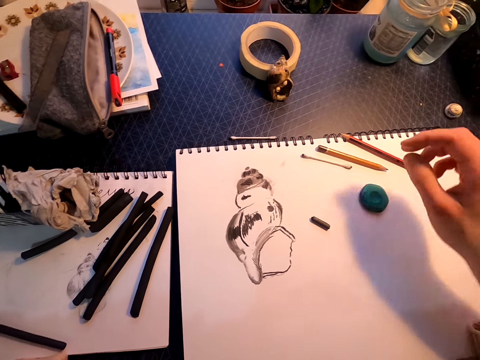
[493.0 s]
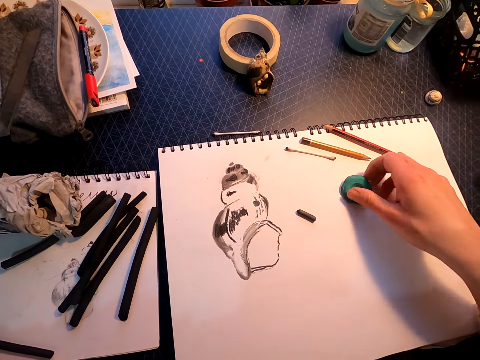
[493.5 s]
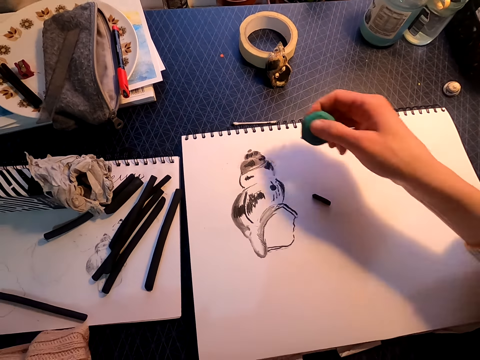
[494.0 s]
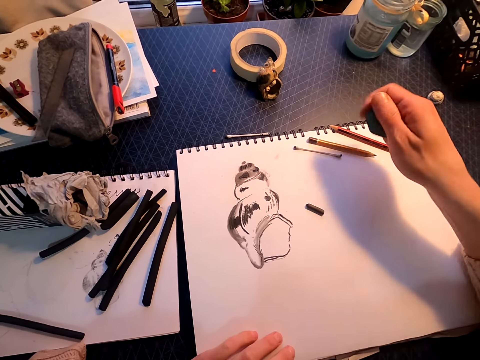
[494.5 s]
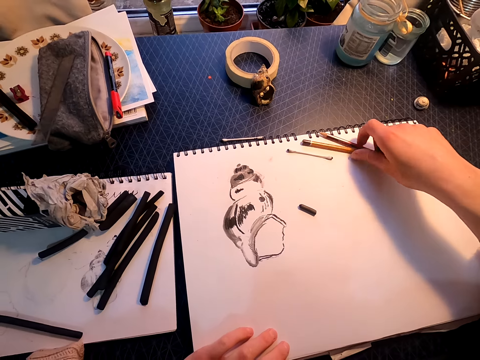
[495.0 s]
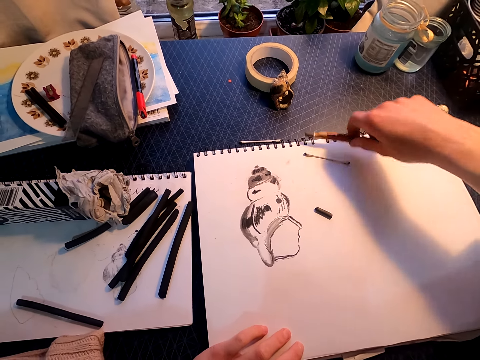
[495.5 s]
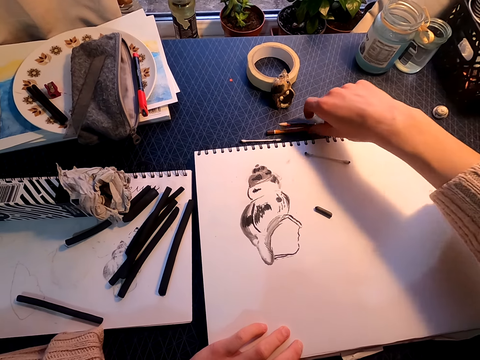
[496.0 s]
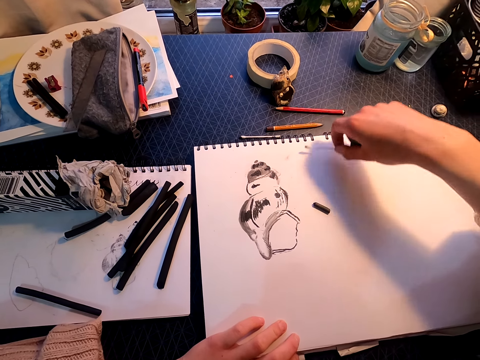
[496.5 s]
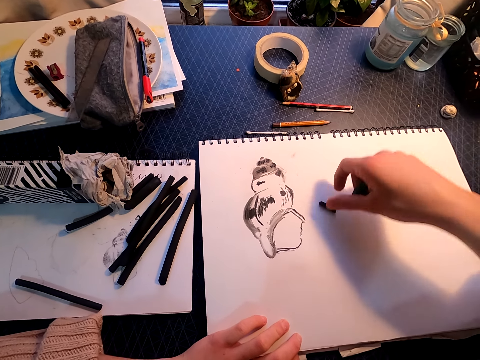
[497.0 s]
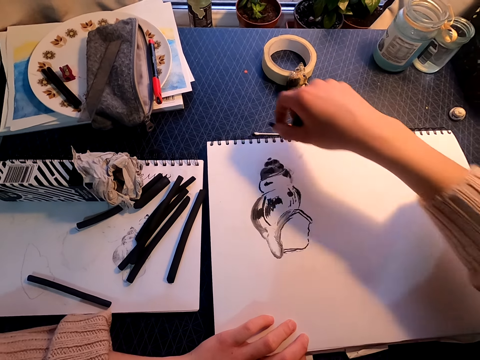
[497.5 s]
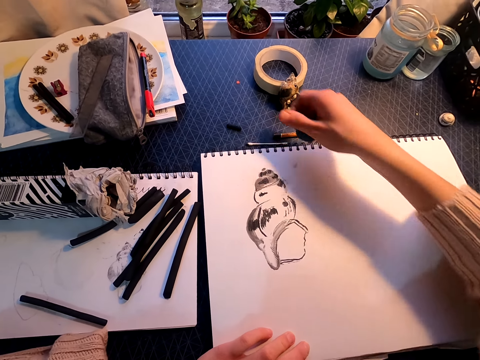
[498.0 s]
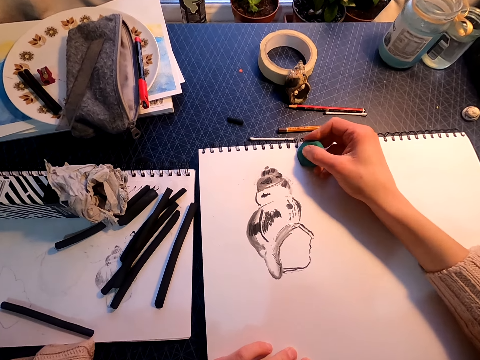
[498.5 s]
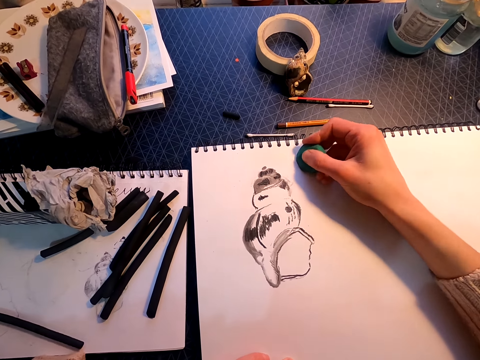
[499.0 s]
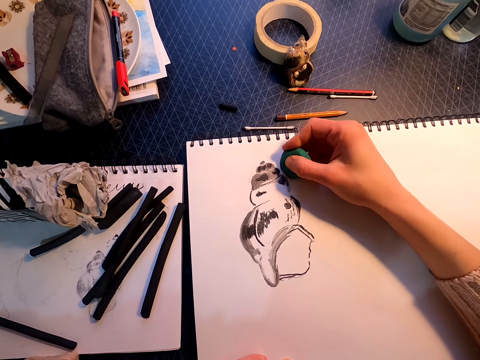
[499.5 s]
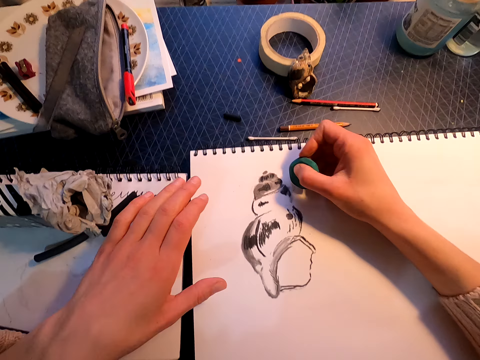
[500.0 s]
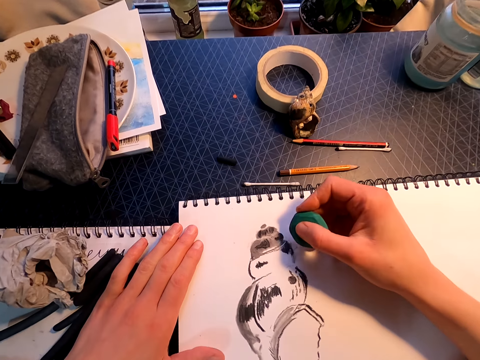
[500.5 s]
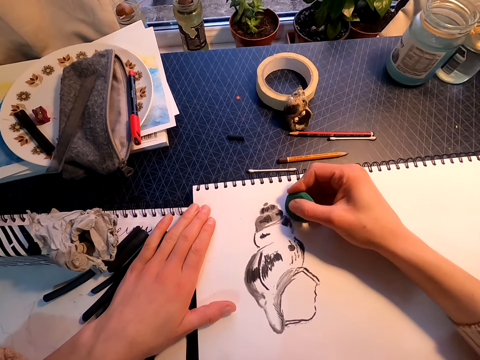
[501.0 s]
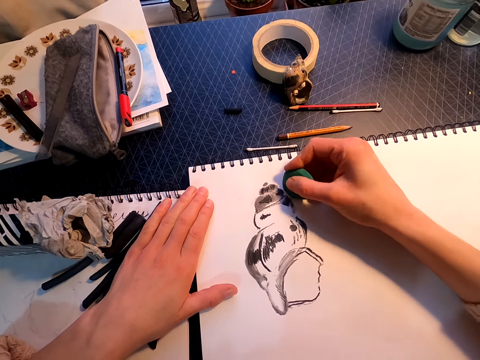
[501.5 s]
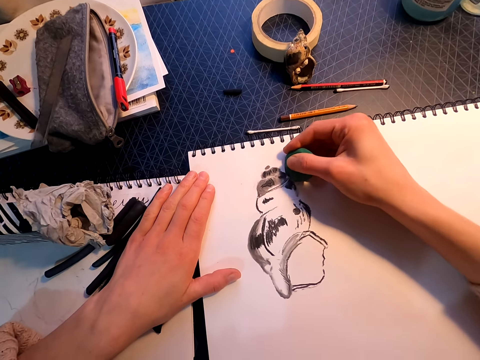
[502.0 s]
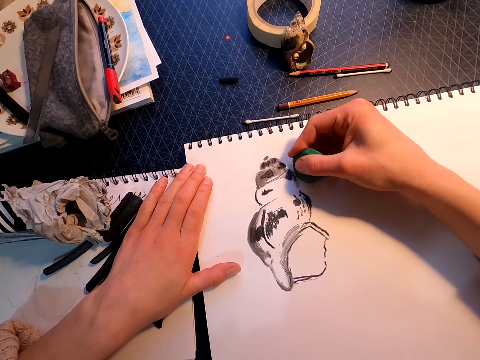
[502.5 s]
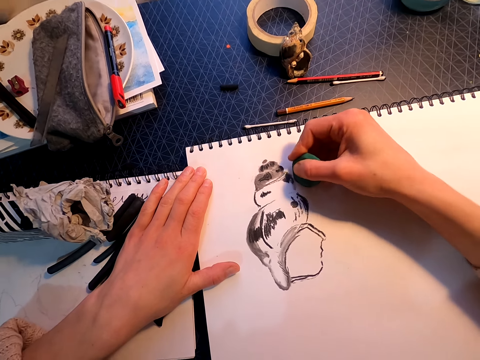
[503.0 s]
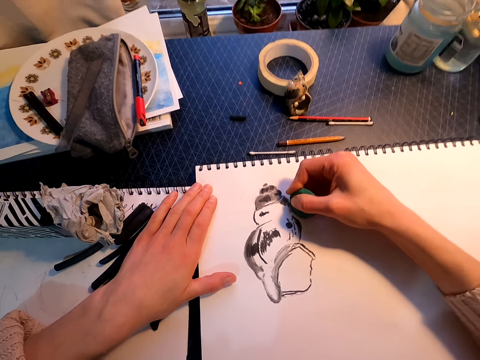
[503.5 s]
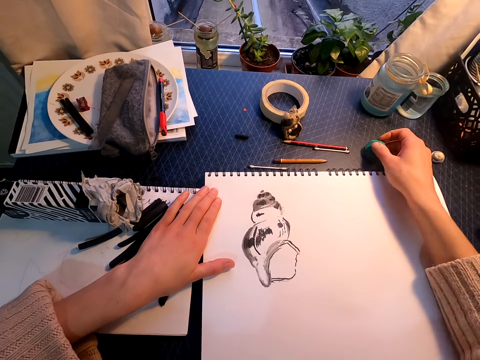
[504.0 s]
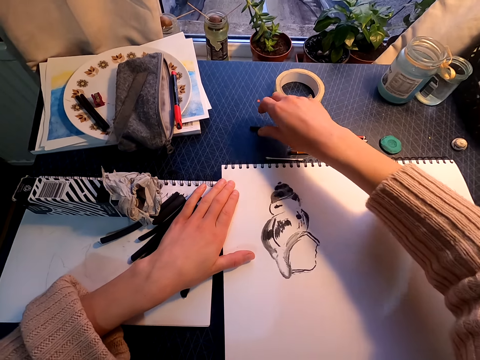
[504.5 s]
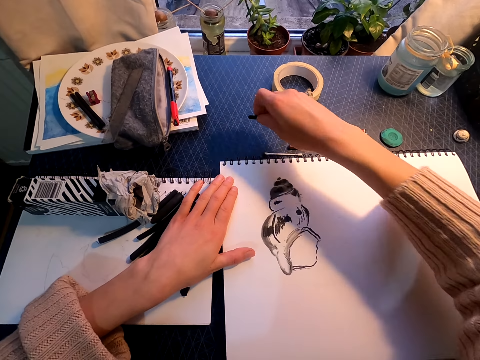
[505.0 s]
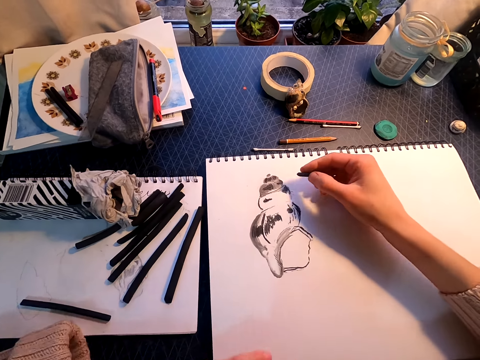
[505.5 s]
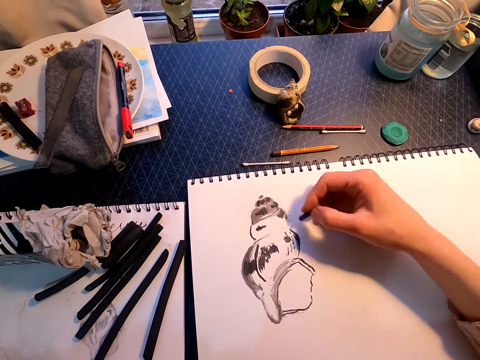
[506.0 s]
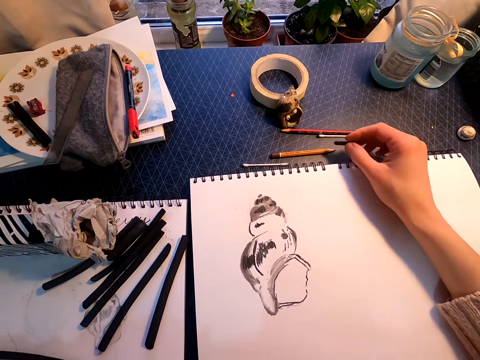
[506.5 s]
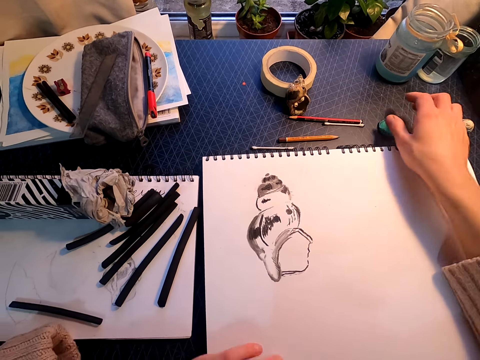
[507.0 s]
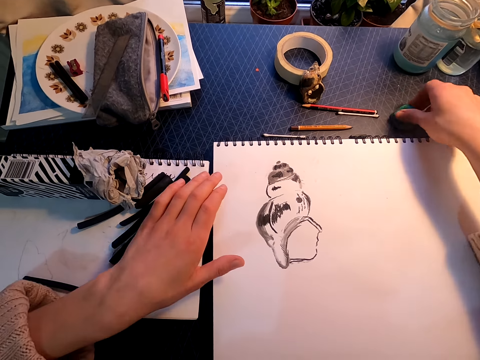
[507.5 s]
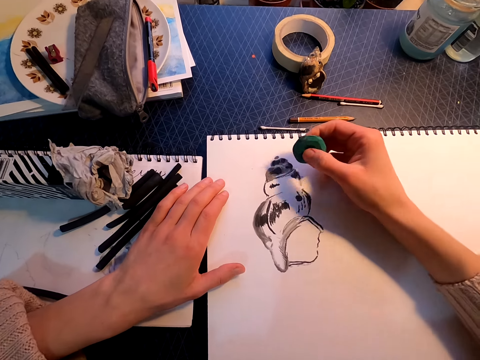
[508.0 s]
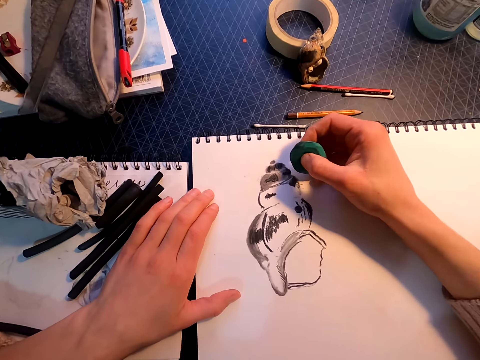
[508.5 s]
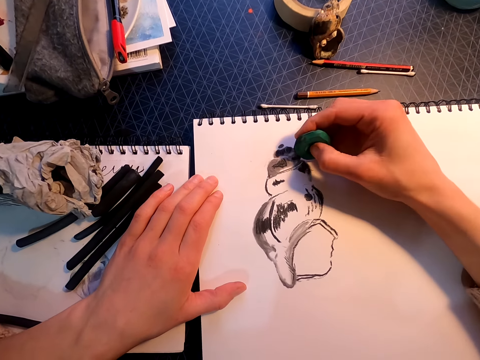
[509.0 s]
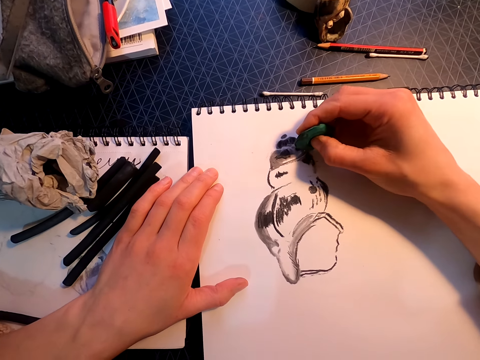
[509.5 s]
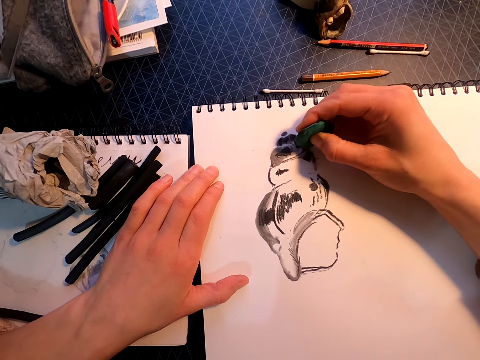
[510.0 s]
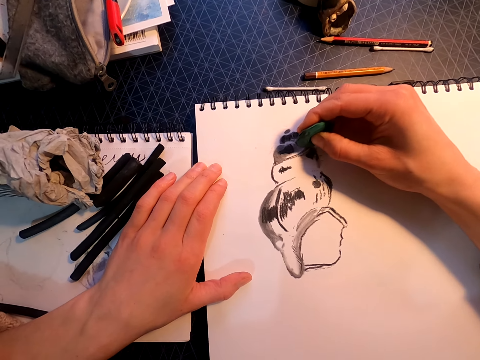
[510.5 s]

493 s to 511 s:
The camera wearer lifts the willow charcoal or vine charcoal. They place the willow charcoal on the drawing book. They pick up a kneaded eraser or rubber. They lift the rubber. They move the pencils from the paper to the table. They pick up the pencil. They place the pencil on the table. They move the cotton ear bud. They move the vine charcoal. They place the willow charcoal on the table. They rub the paper with the kneaded eraser. They put the kneaded eraser on the table. They pick up the vine charcoal. They move the right hand. They put the vine charcoal on the table. They pick up the kneaded eraser. They rub the paper with the kneaded eraser.

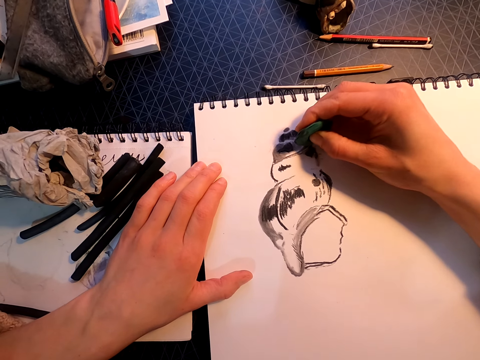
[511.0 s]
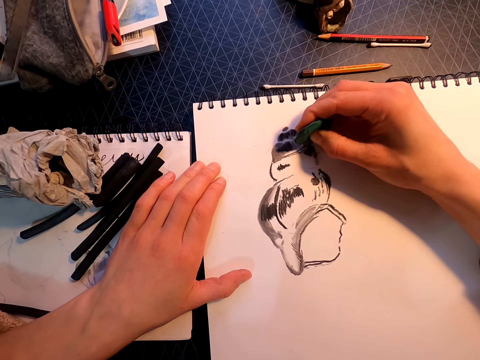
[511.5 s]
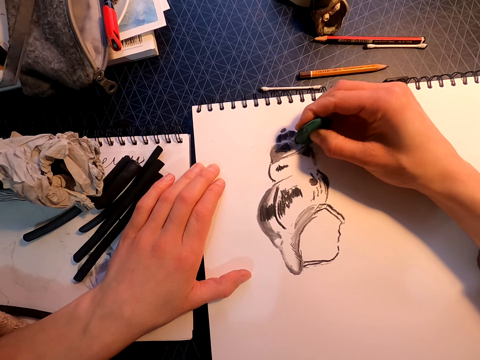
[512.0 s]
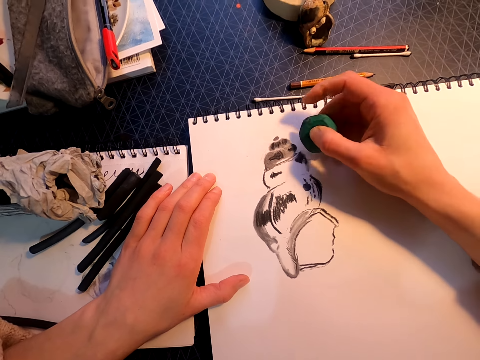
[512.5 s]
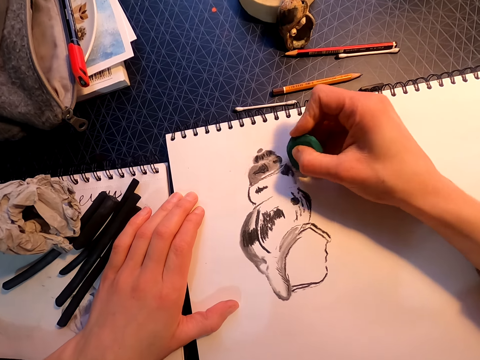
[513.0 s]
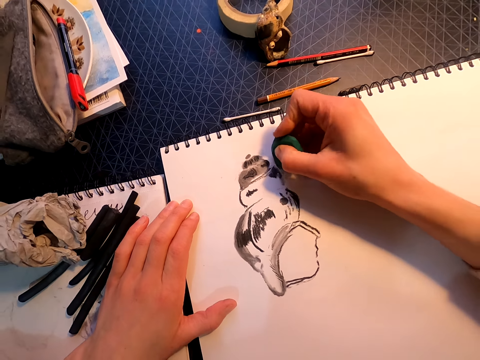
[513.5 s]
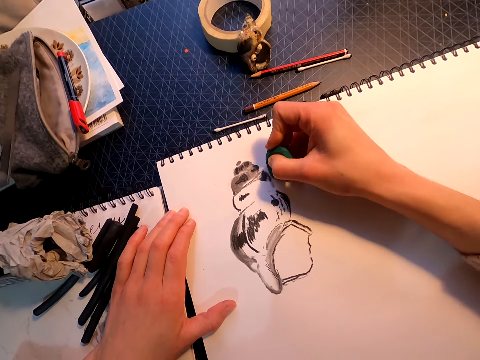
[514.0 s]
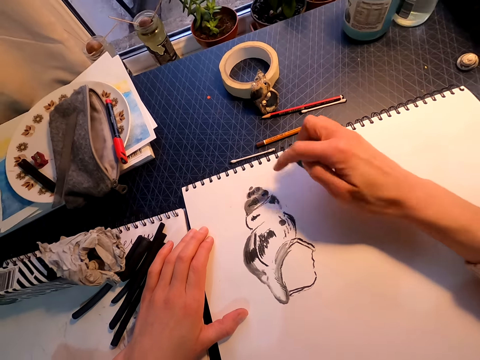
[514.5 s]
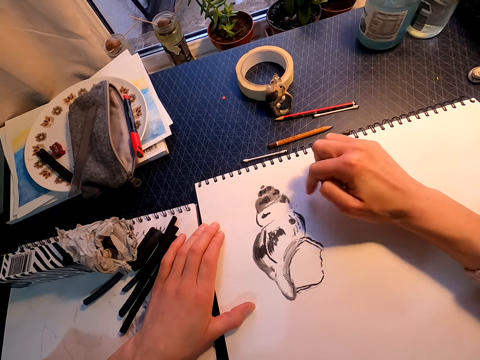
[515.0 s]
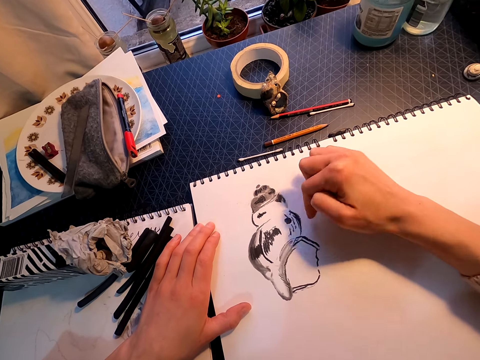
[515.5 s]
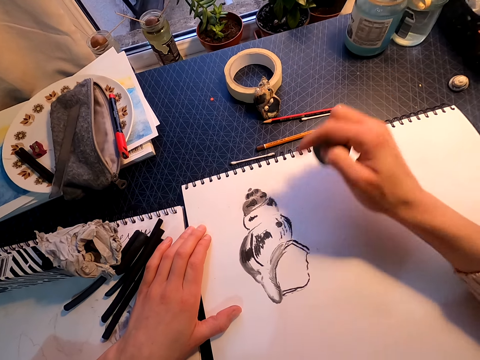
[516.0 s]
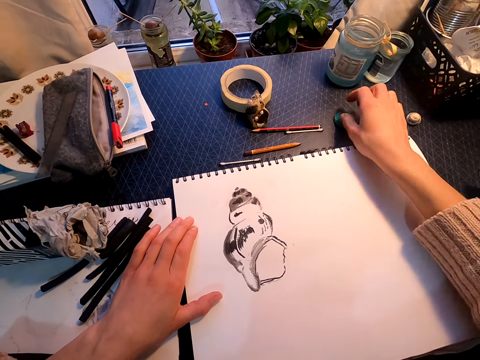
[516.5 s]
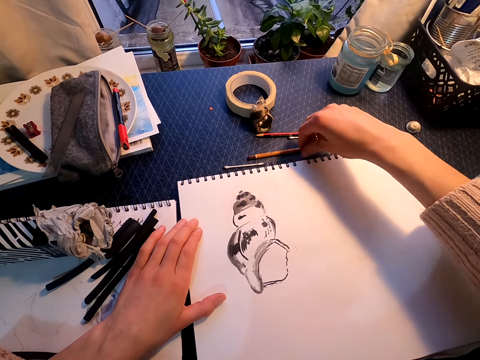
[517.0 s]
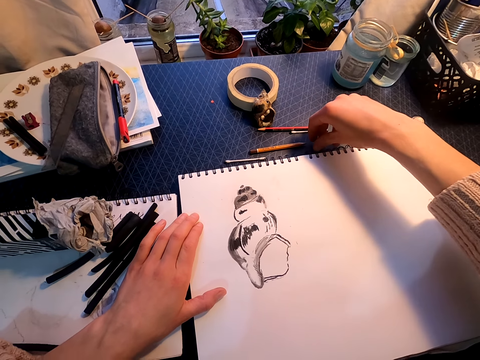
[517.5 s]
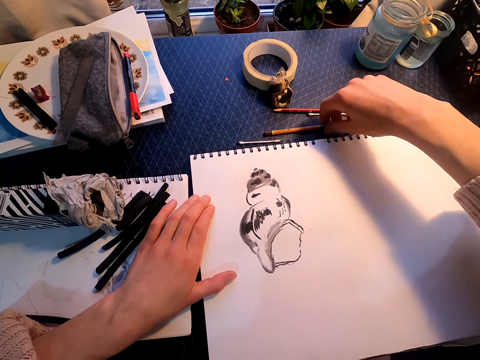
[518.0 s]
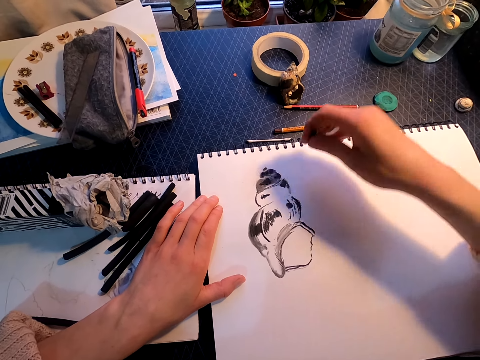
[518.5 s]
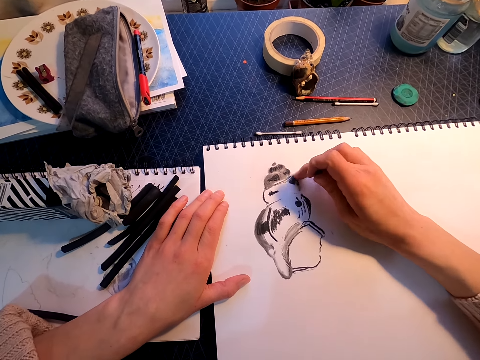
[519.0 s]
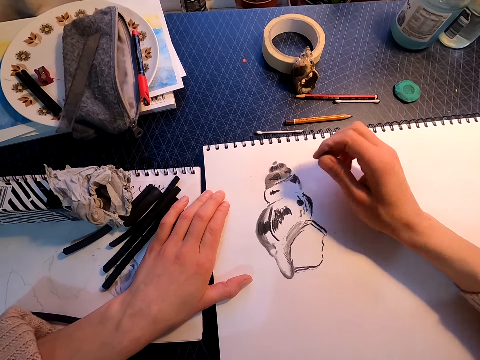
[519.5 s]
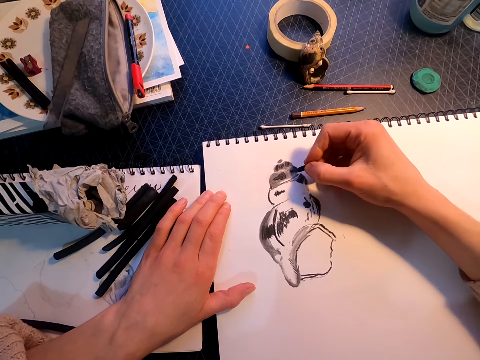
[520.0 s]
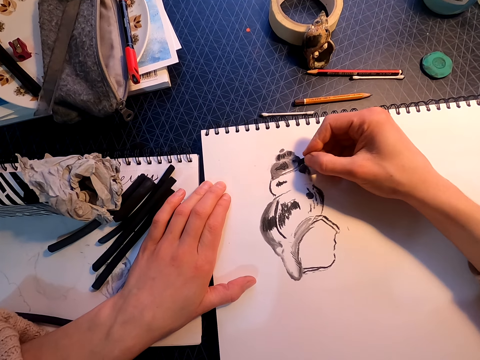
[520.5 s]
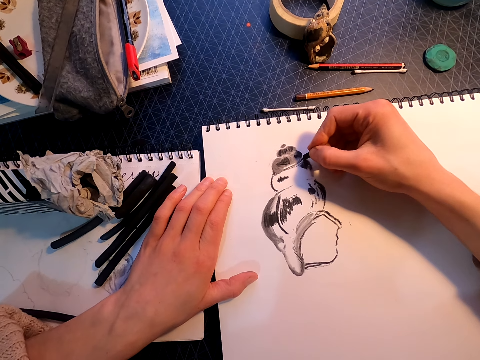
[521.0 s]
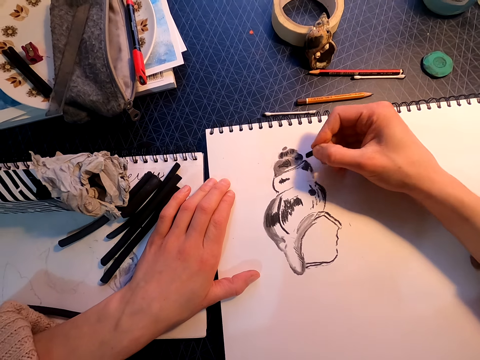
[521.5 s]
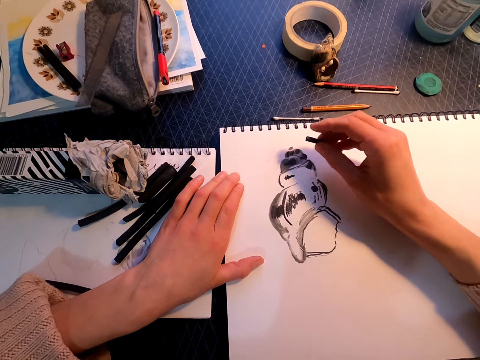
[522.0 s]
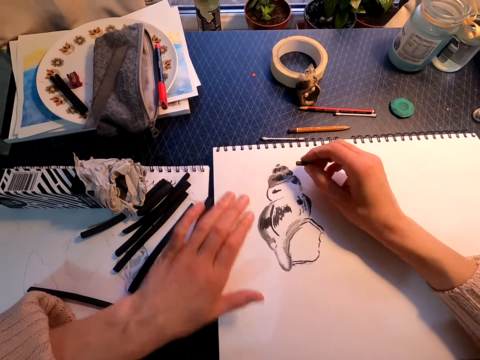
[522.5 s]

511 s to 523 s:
The camera wearer touches the book. They put the kneaded eraser on the table. They pick up the vine charcoal. They touch the drawing book. They draw on the paper with the vine charcoal.
